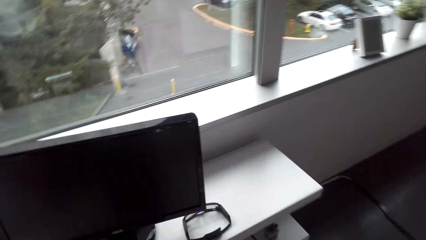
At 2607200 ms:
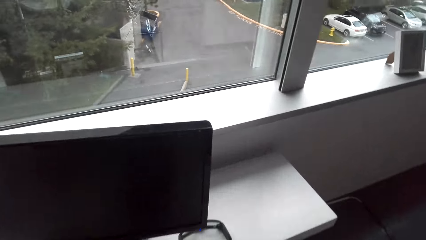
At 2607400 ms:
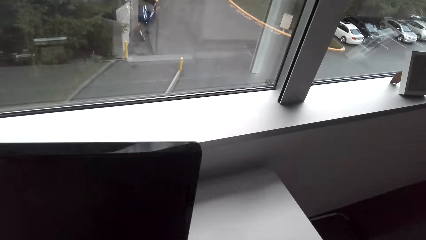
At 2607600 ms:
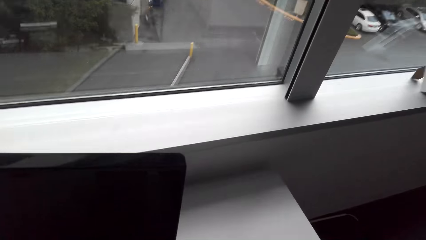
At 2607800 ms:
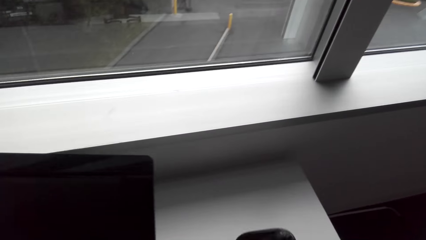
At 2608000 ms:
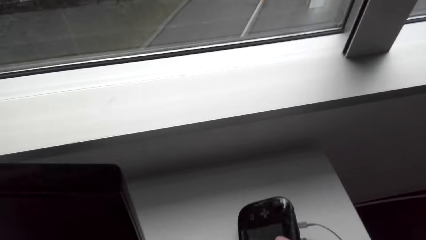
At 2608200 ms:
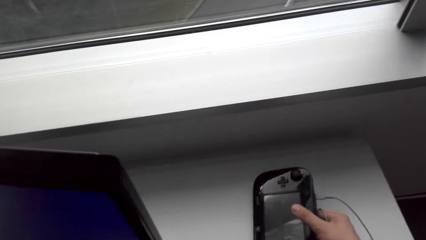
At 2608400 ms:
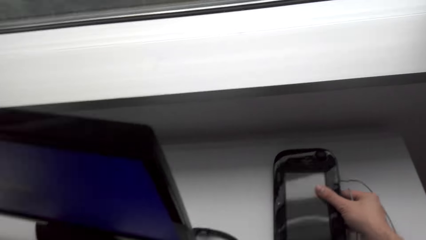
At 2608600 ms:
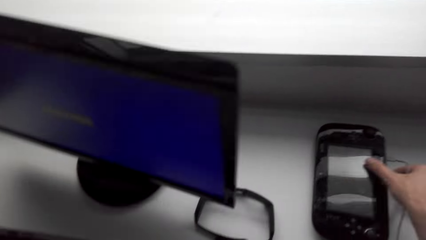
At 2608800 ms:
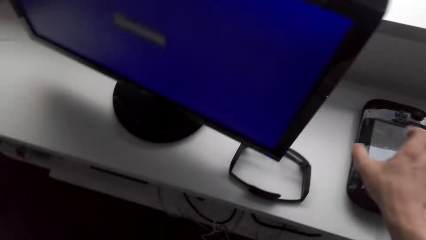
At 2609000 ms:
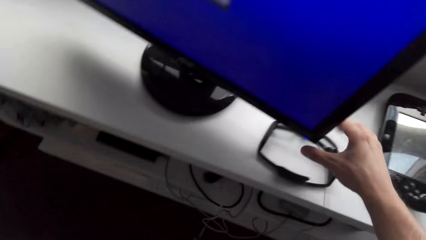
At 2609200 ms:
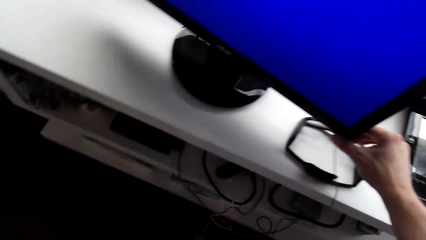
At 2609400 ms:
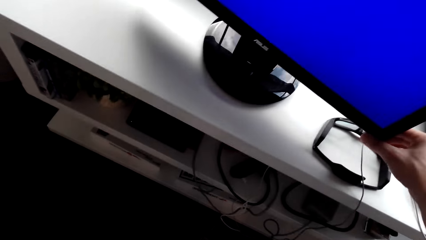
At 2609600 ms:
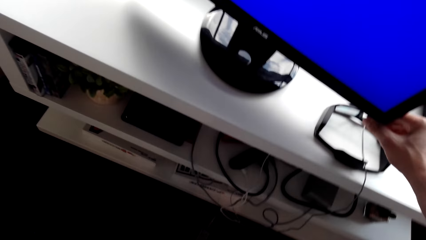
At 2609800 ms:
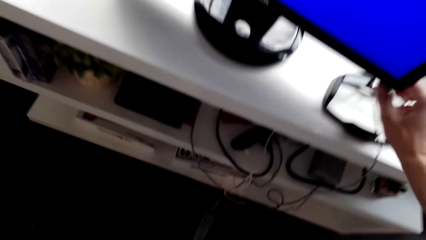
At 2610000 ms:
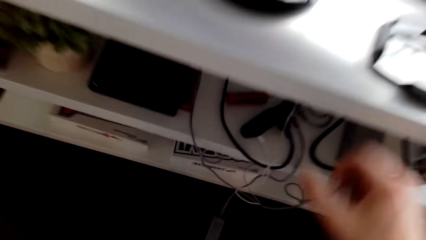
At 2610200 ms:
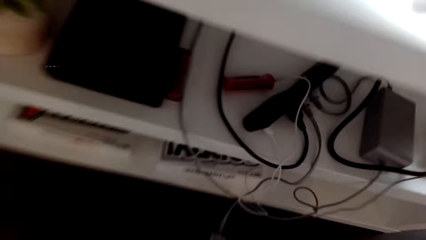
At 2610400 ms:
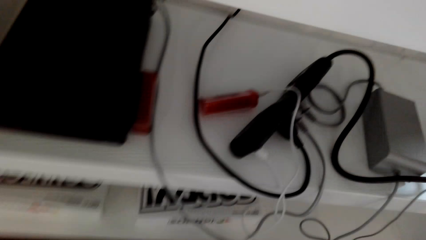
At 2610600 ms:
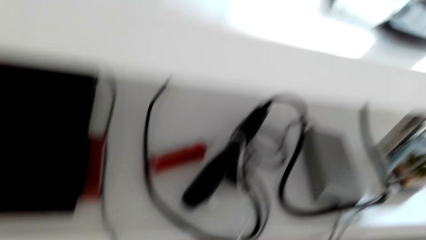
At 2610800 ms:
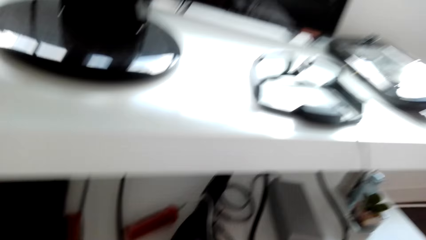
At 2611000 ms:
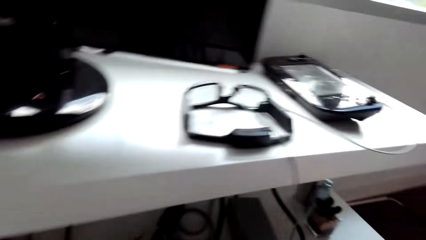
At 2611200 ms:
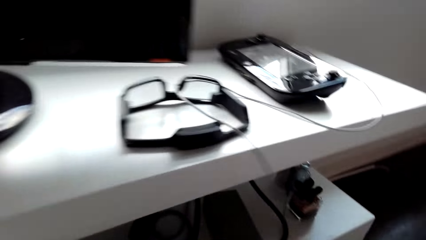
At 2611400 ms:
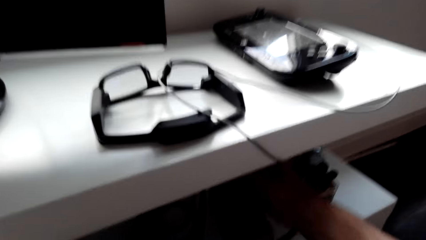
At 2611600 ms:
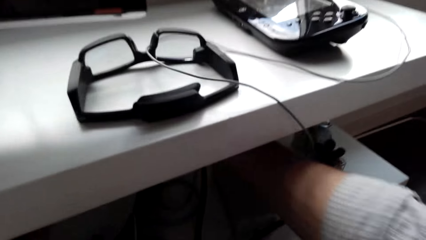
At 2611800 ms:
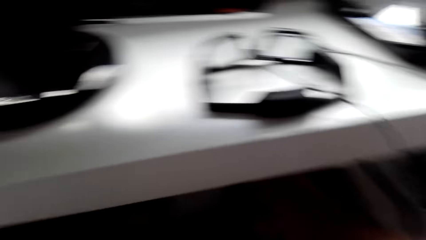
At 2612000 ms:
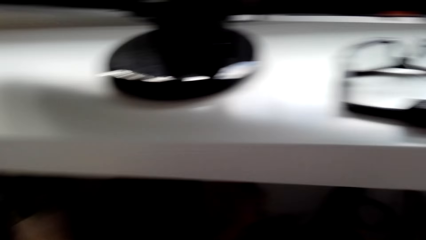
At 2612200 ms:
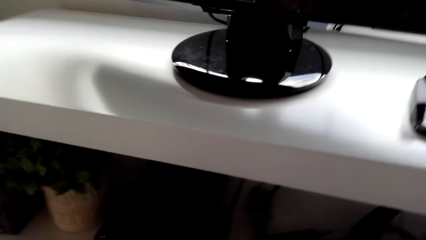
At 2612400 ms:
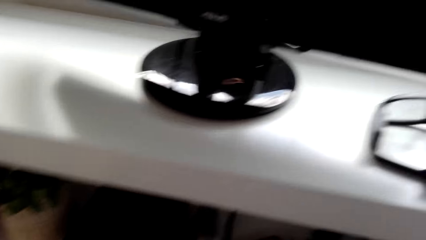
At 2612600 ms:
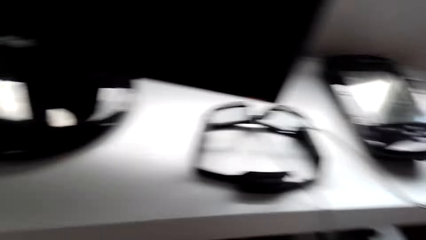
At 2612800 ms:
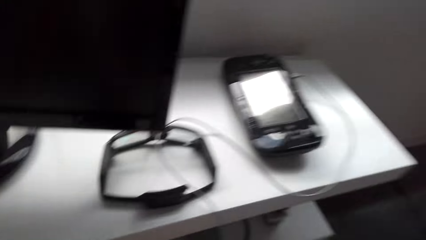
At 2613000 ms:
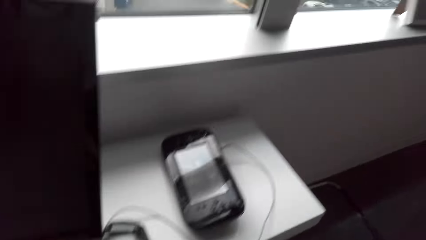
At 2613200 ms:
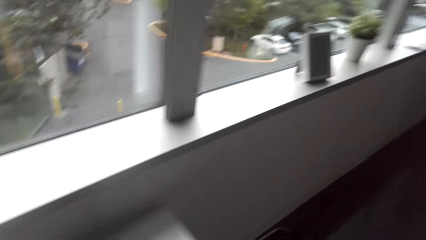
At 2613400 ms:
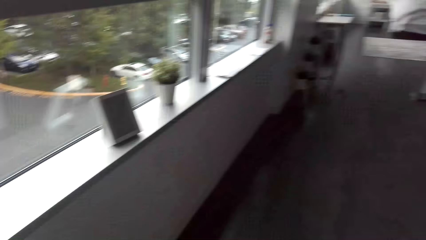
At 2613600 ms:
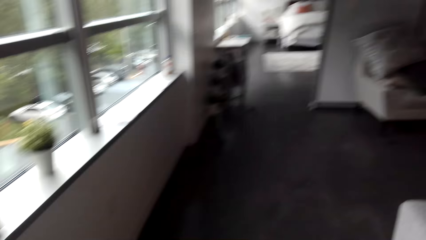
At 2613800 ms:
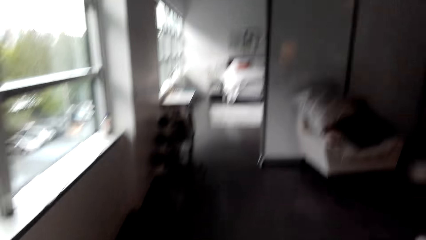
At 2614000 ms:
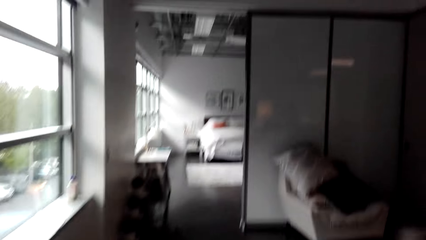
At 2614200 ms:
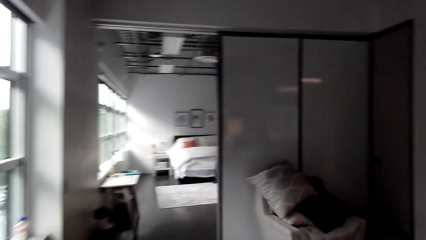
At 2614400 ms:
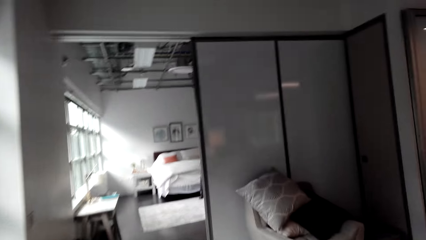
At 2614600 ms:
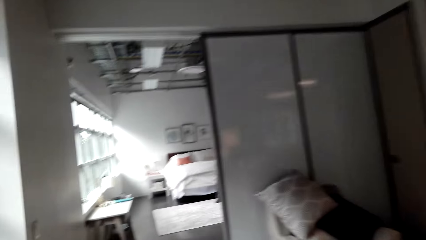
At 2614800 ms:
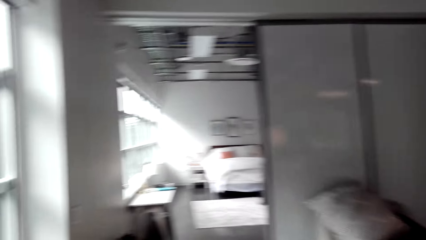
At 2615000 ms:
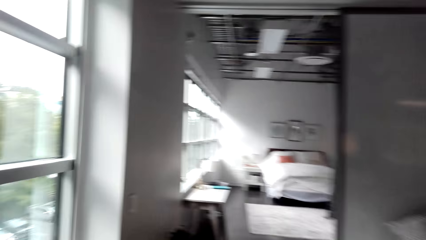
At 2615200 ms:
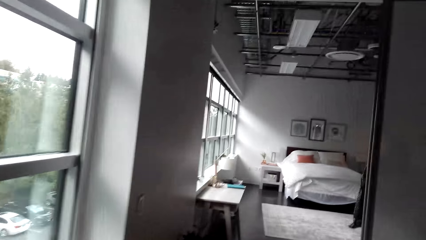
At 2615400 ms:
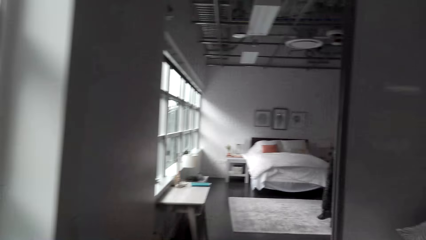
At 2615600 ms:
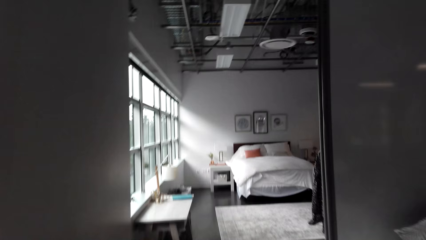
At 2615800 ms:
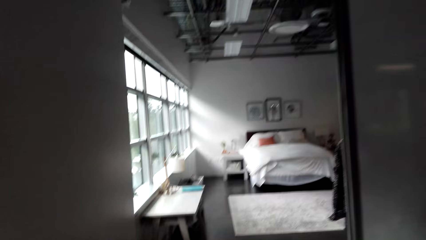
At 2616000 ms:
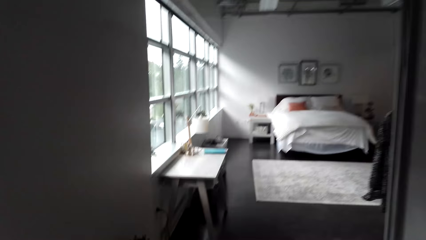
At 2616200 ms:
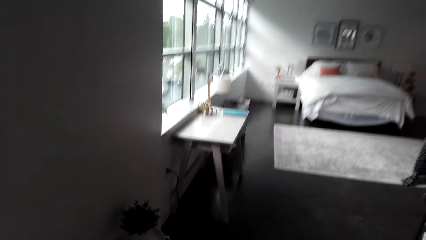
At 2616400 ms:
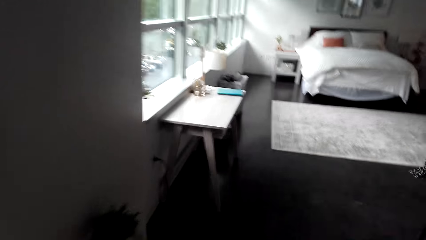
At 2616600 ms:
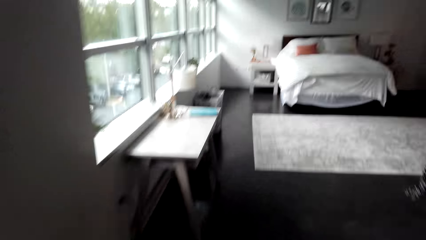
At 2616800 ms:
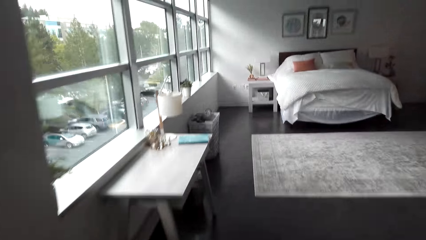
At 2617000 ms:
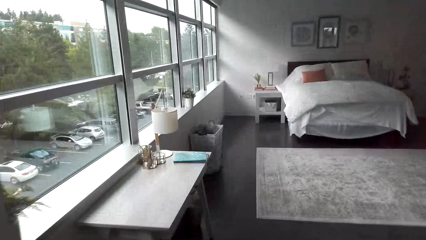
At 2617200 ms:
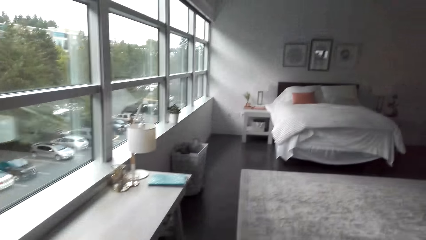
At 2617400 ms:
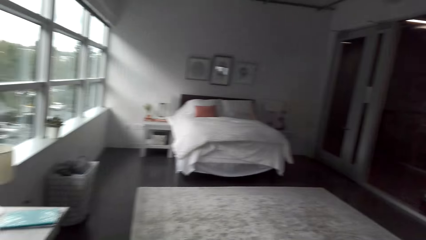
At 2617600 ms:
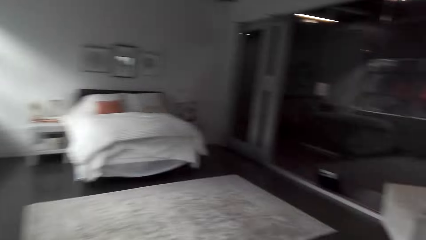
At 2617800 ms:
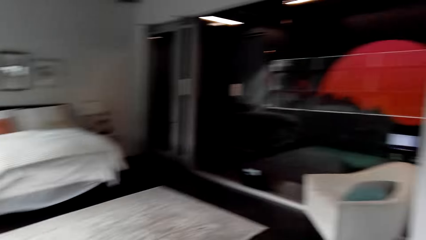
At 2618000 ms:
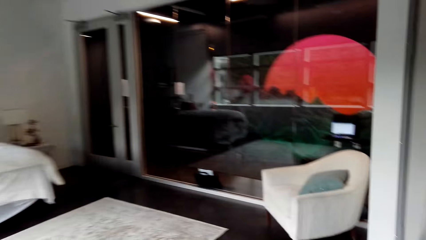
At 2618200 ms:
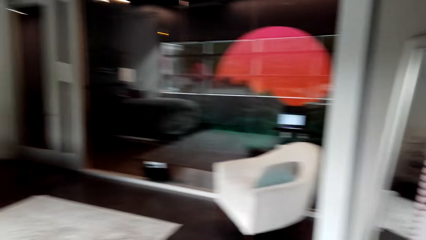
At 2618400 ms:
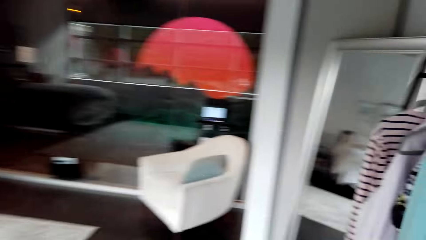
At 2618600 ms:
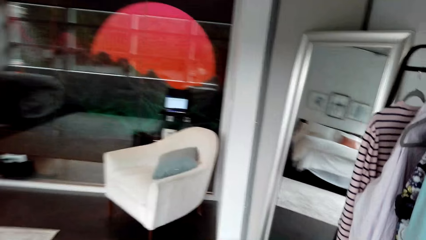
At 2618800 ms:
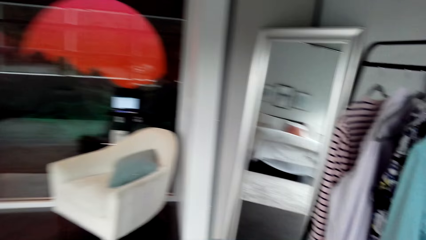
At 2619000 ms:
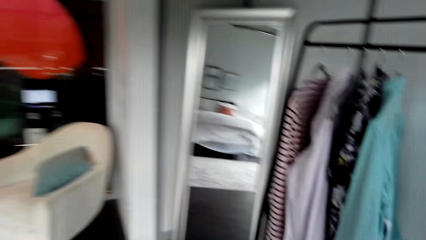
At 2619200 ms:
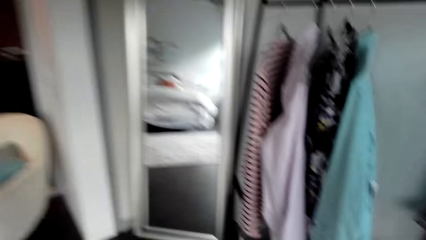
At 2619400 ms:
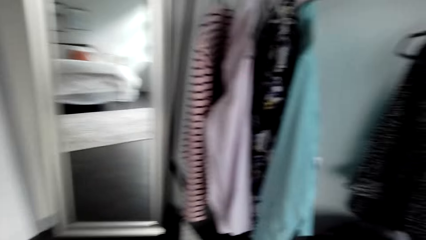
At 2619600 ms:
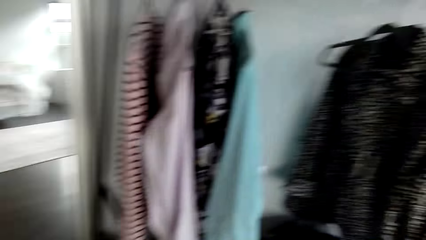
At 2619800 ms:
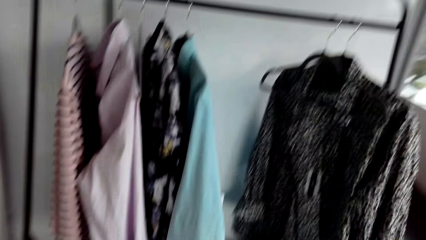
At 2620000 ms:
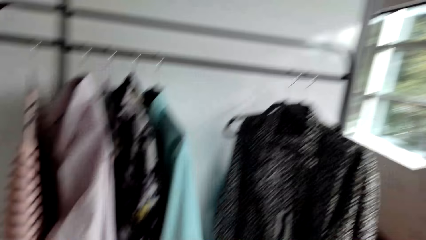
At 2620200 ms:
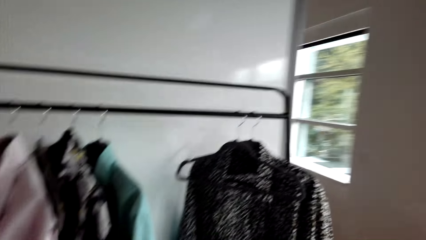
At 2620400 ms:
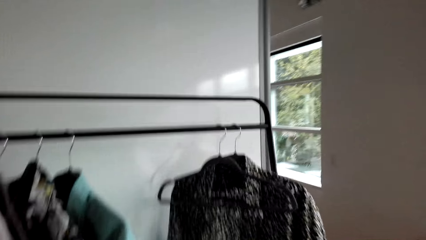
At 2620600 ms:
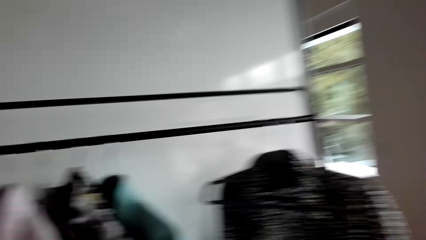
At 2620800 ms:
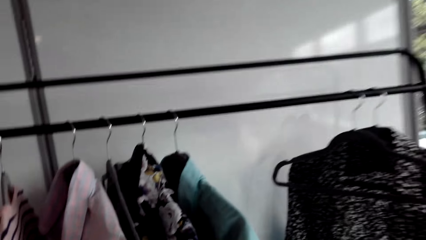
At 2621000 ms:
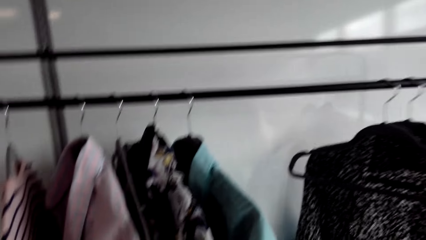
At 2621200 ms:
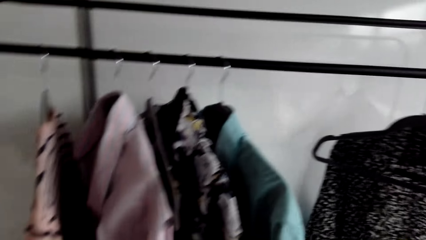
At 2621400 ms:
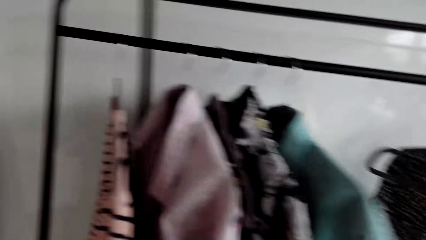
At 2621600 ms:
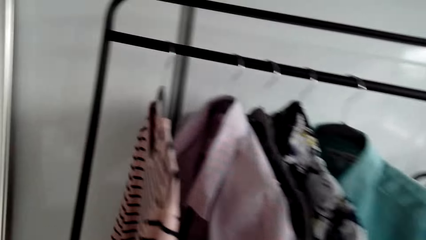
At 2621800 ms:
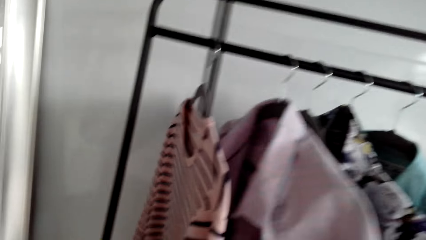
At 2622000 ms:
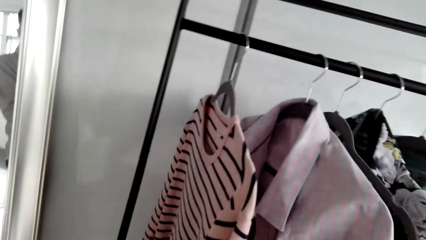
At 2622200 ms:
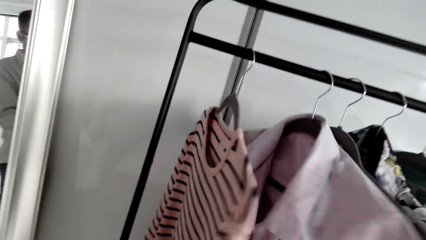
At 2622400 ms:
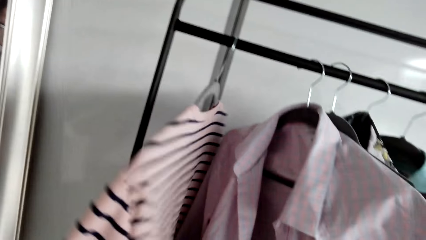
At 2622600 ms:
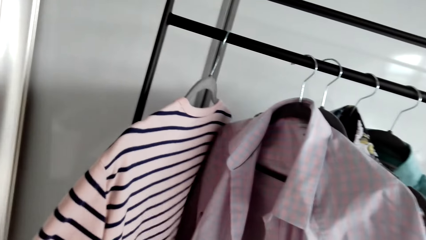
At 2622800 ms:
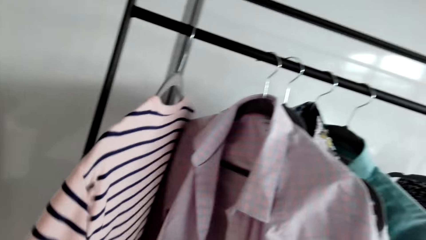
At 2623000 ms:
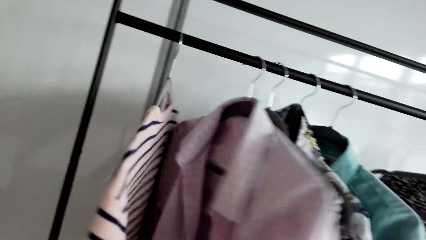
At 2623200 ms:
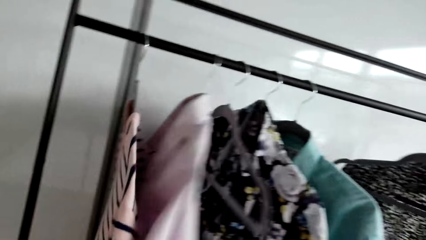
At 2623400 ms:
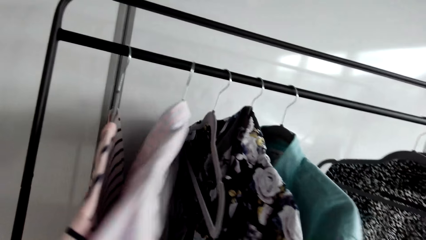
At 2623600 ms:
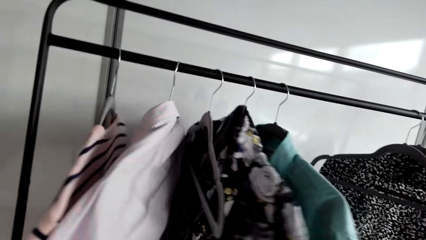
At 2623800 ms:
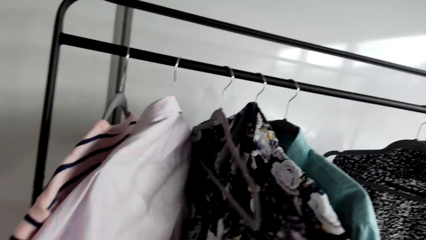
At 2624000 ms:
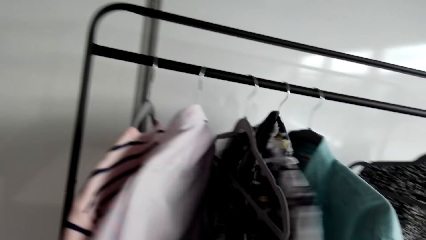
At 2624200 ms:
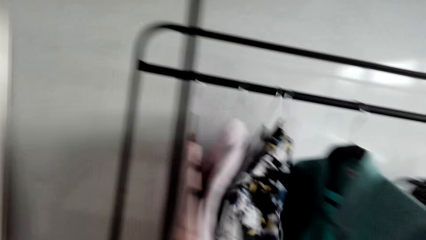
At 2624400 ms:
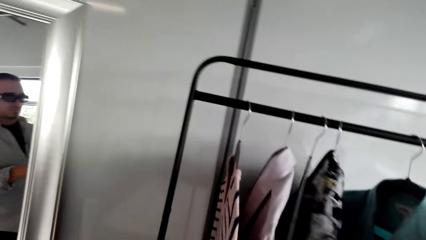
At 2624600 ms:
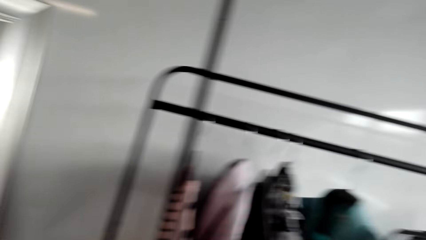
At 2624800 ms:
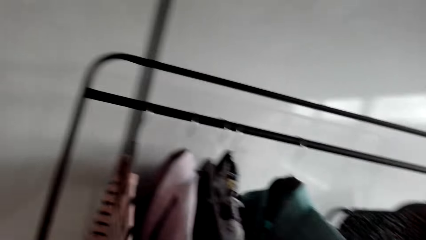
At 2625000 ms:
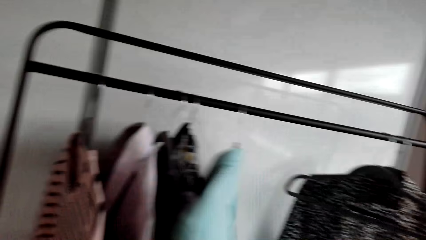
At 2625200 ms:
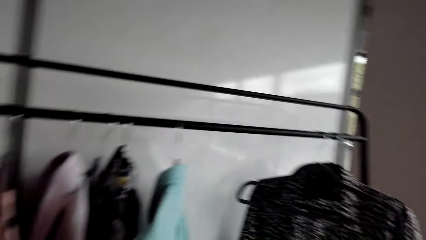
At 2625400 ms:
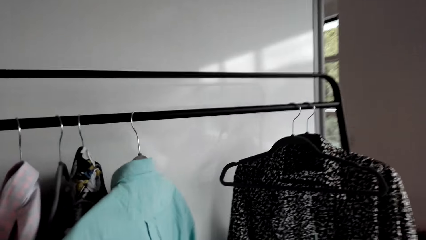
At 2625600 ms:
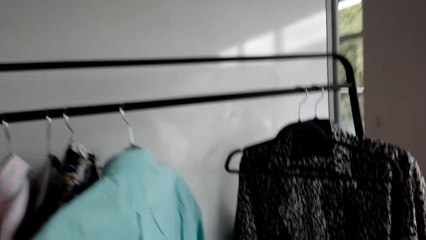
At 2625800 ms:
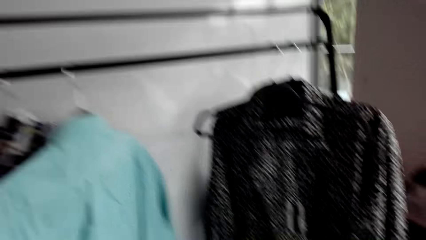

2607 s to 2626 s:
The camera wearer puts the video game controller on the table. They turn the television set off. They touch cables. They walk around the room. They look around the room. They move clothes. They select a coat.
